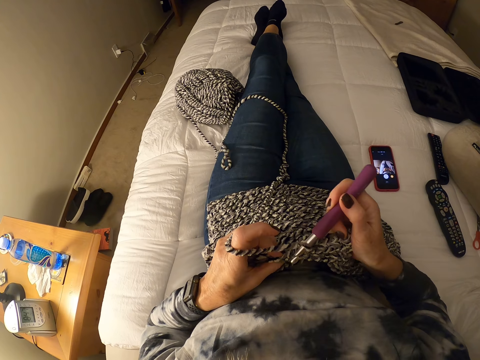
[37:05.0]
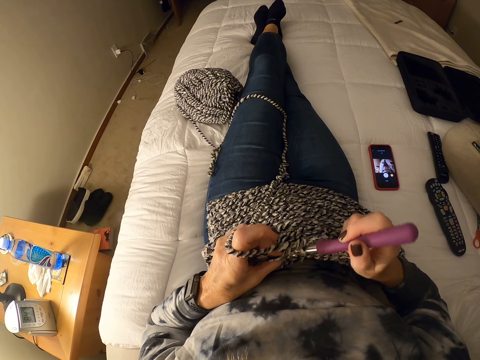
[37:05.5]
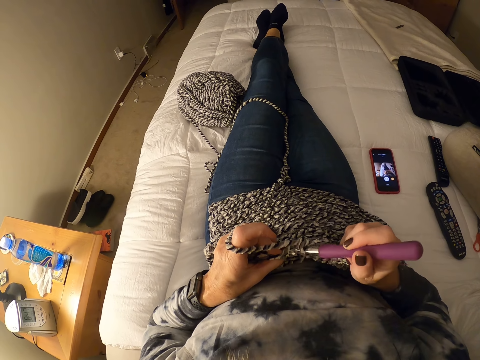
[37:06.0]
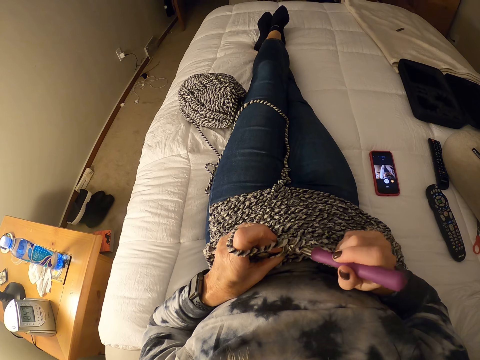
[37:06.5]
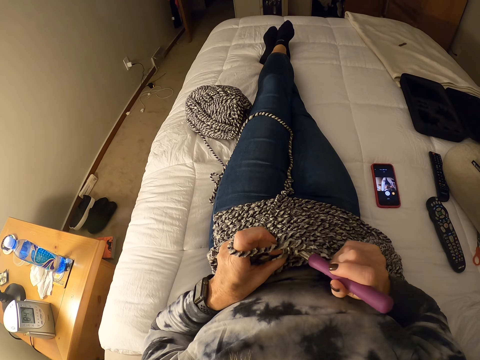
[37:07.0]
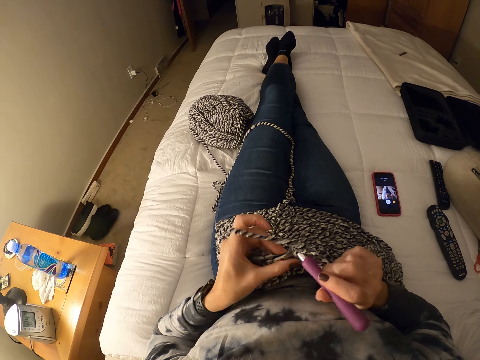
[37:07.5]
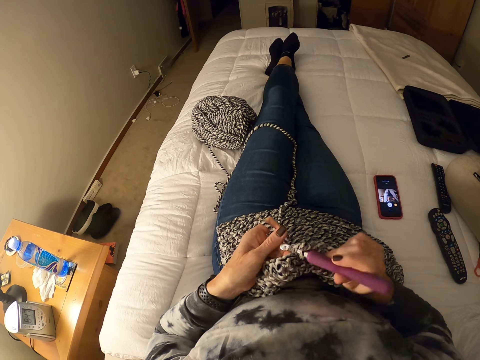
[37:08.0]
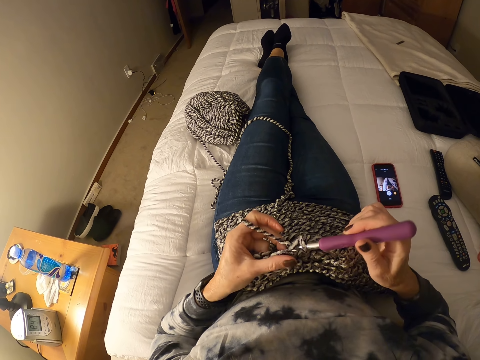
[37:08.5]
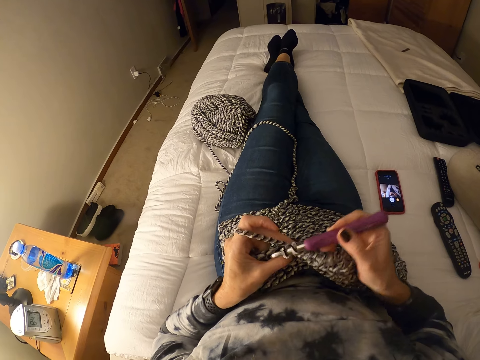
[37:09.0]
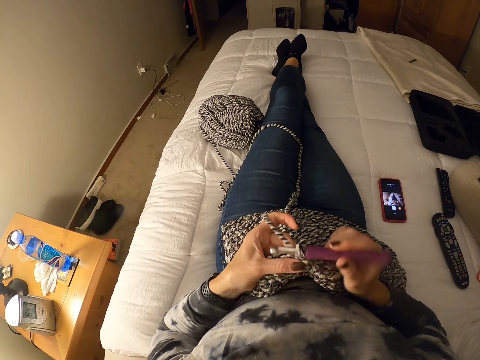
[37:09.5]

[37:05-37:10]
The camera wearer crochets with the yarn.

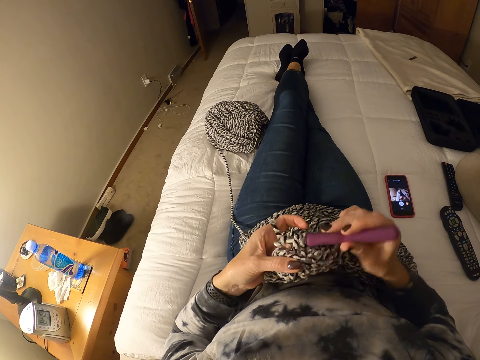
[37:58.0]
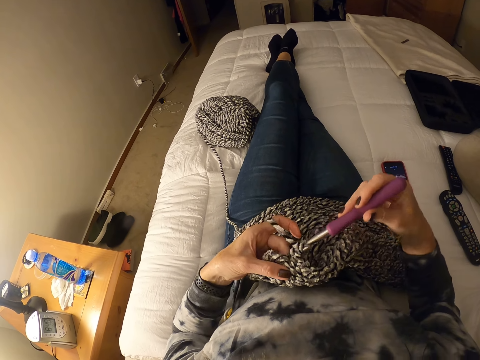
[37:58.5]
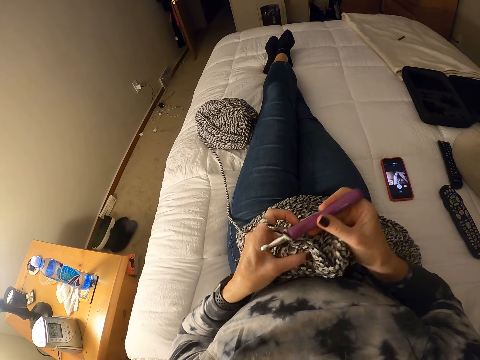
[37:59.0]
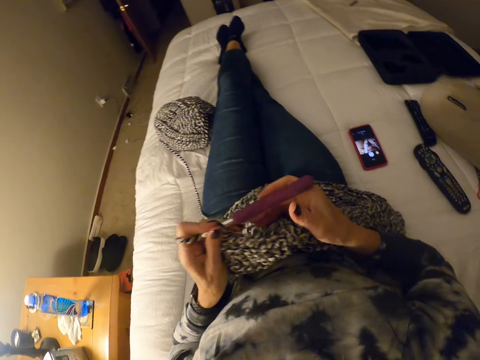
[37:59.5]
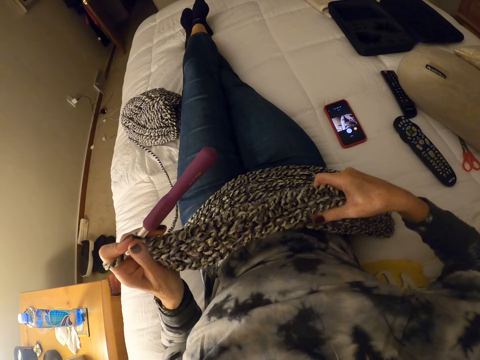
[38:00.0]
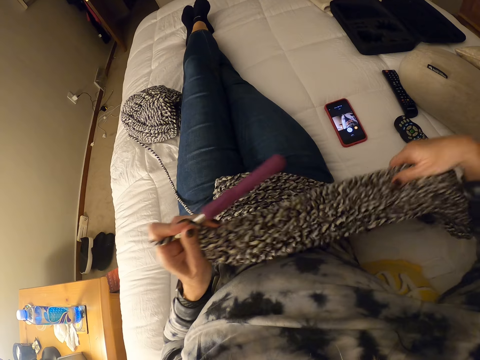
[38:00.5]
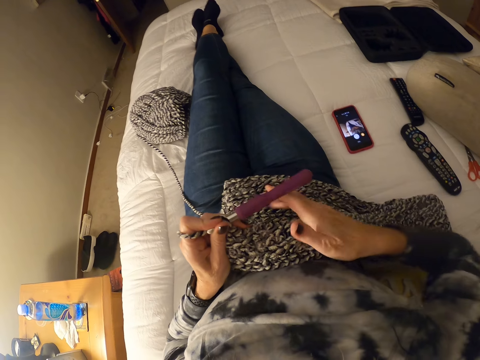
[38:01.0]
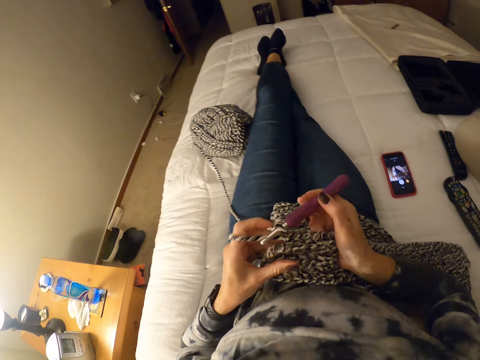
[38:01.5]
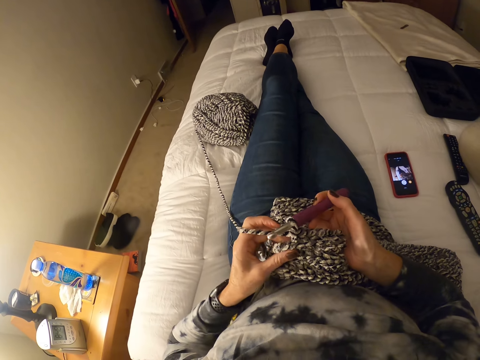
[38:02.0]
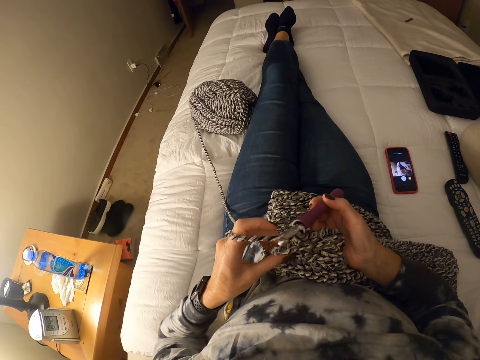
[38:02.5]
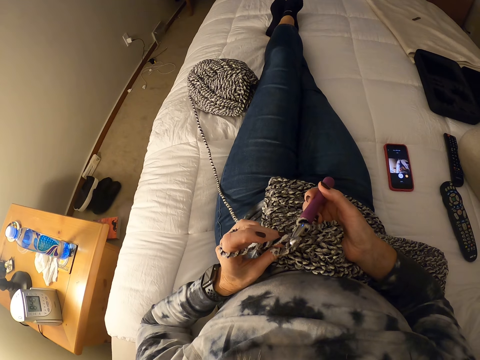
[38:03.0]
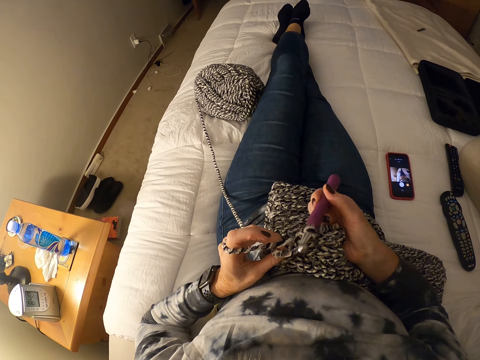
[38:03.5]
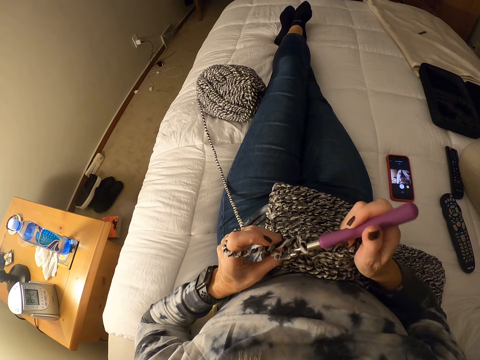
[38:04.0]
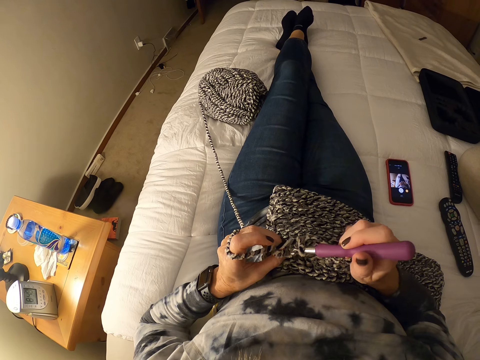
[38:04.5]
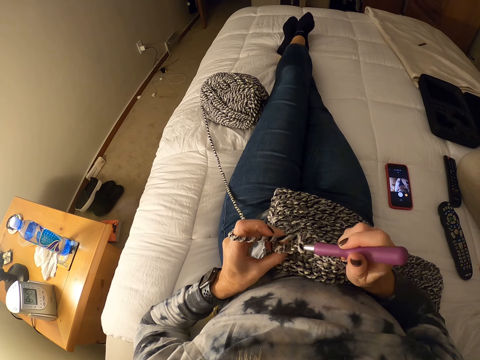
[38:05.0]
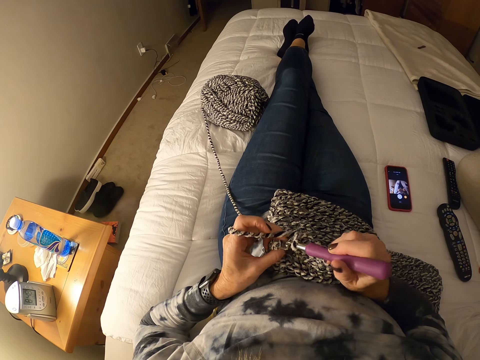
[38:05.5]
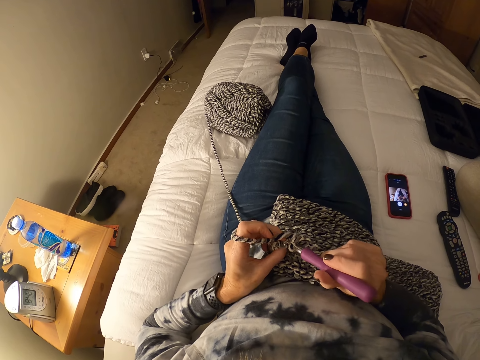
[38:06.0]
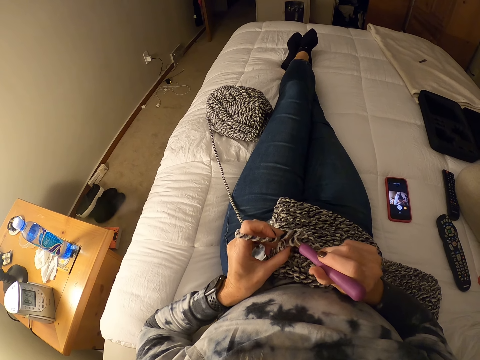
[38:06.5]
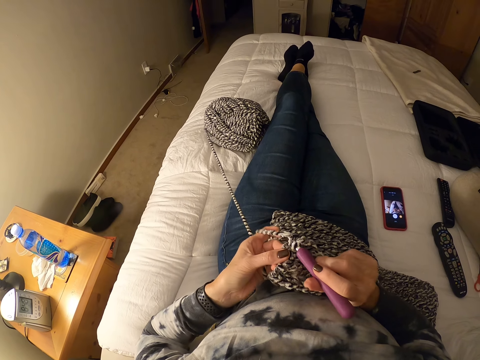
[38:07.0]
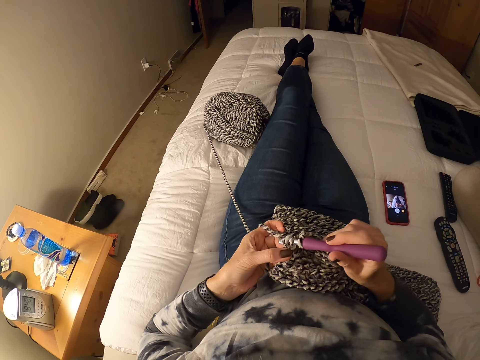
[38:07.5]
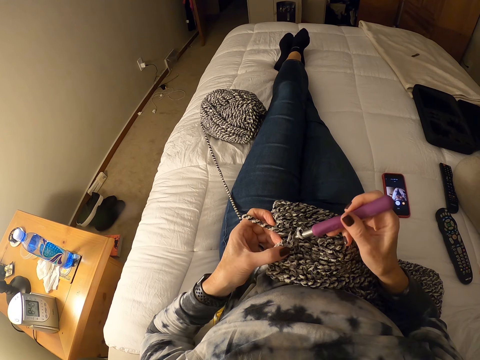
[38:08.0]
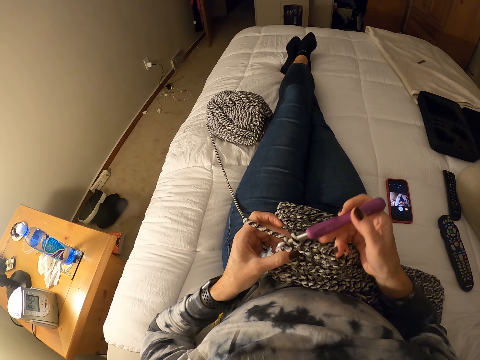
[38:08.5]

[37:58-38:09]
The camera wearer pulls the fabric. They crochet.

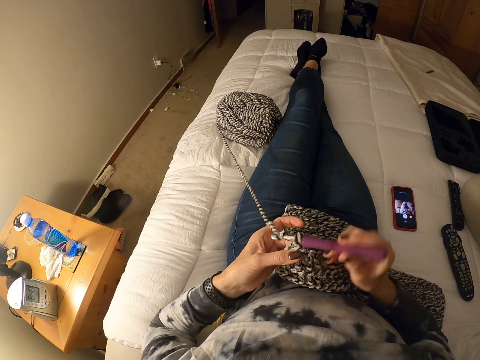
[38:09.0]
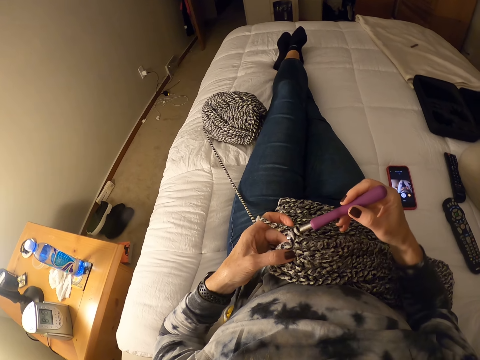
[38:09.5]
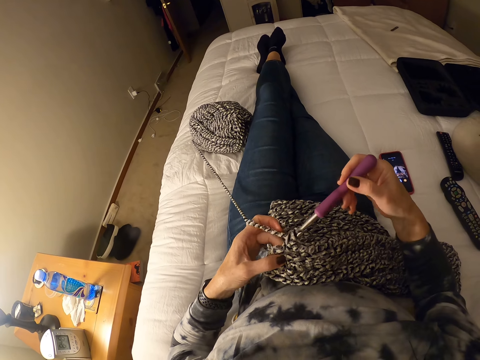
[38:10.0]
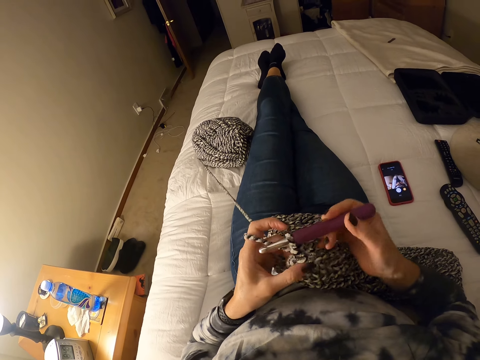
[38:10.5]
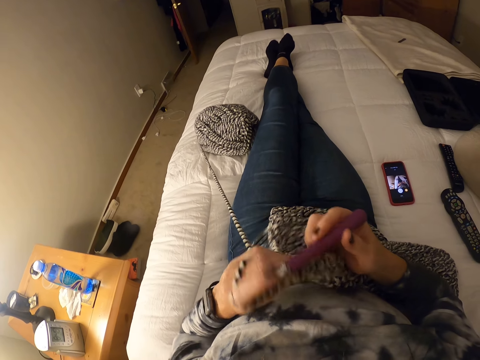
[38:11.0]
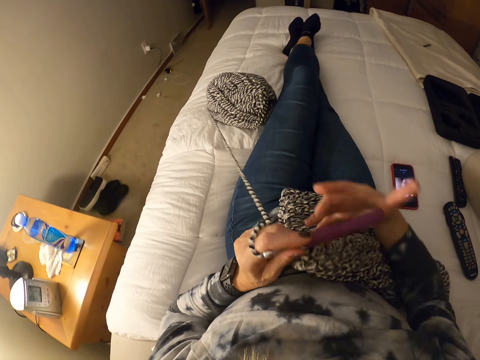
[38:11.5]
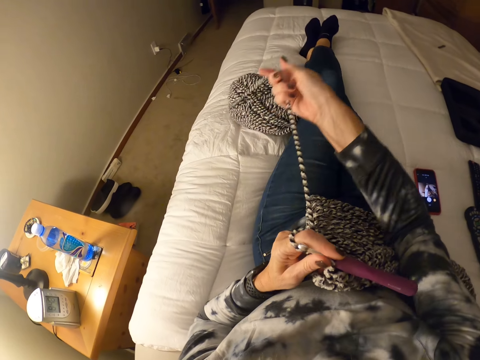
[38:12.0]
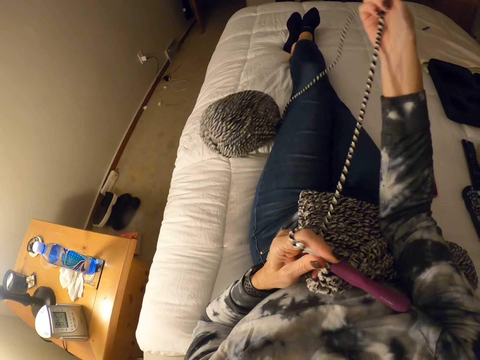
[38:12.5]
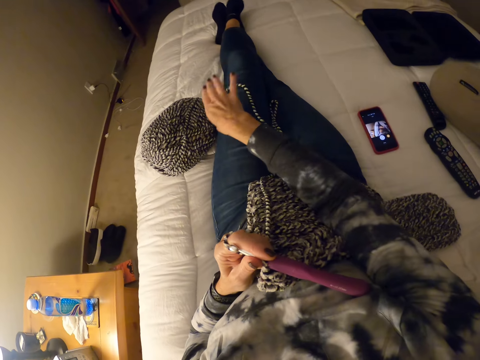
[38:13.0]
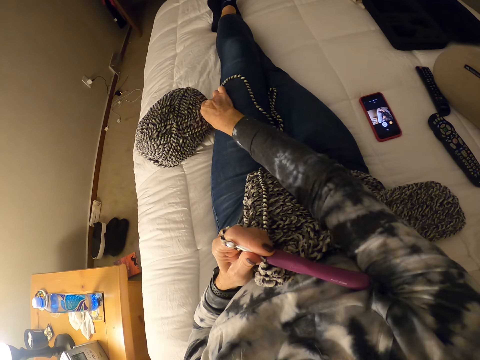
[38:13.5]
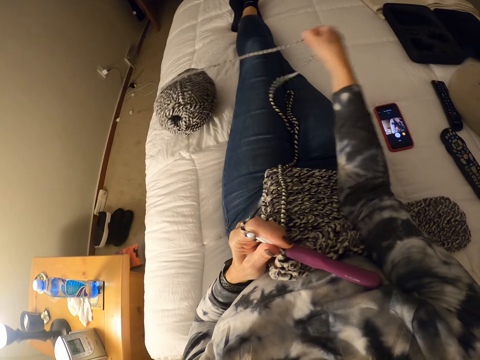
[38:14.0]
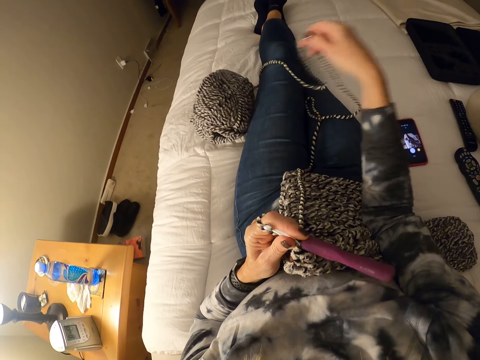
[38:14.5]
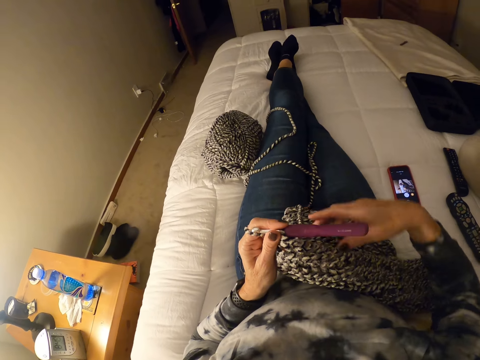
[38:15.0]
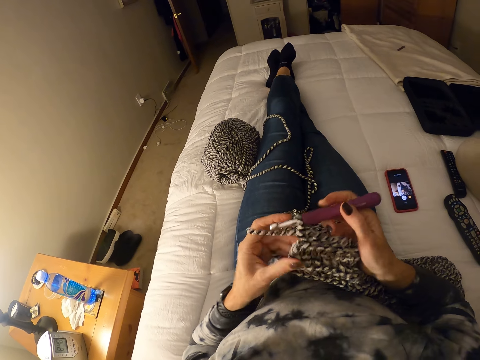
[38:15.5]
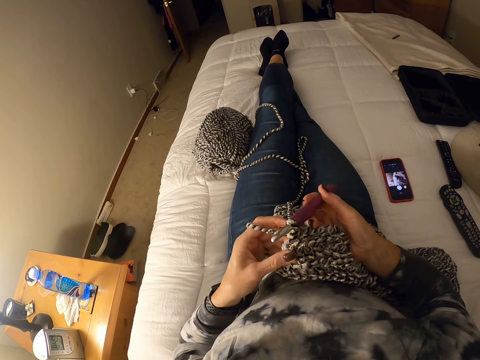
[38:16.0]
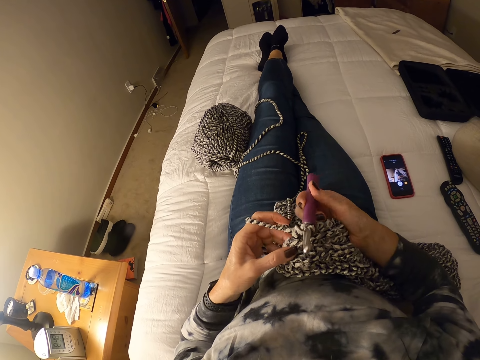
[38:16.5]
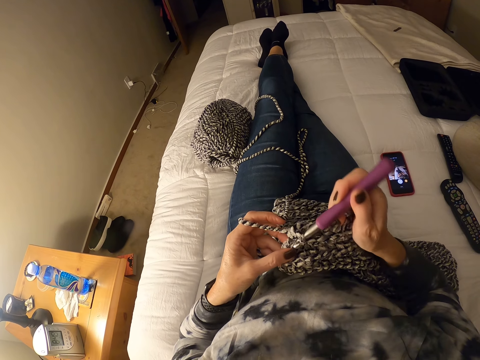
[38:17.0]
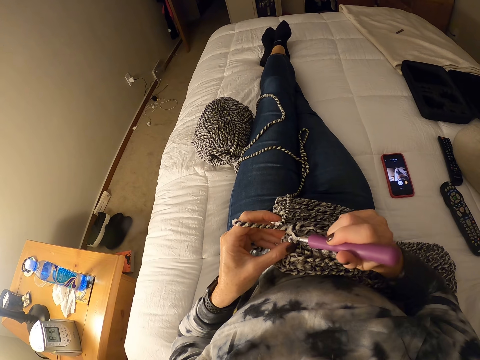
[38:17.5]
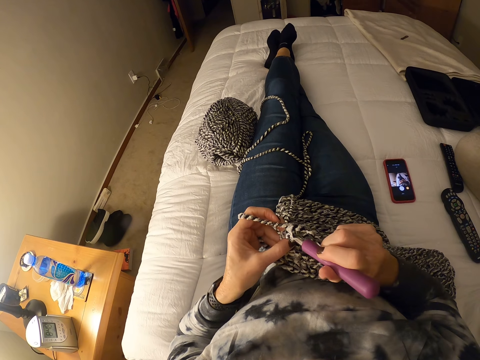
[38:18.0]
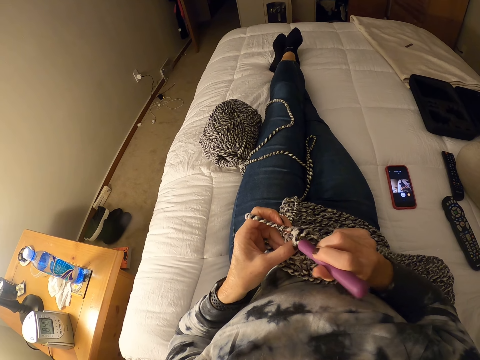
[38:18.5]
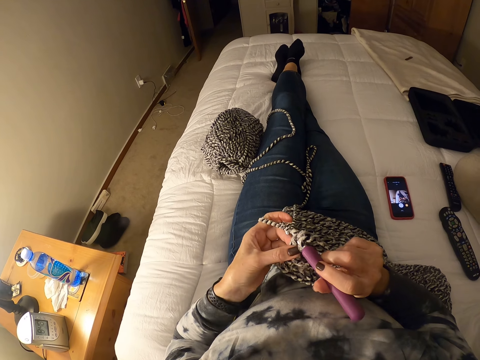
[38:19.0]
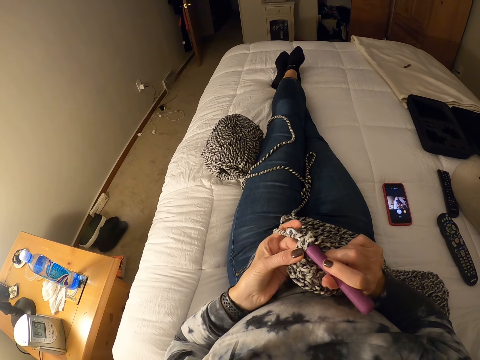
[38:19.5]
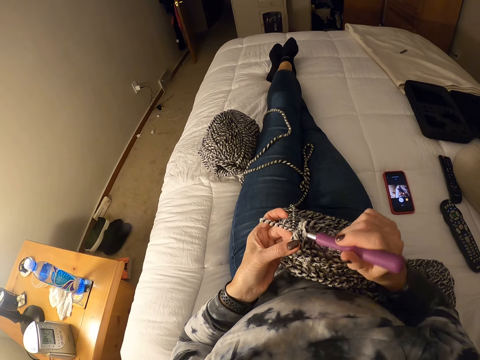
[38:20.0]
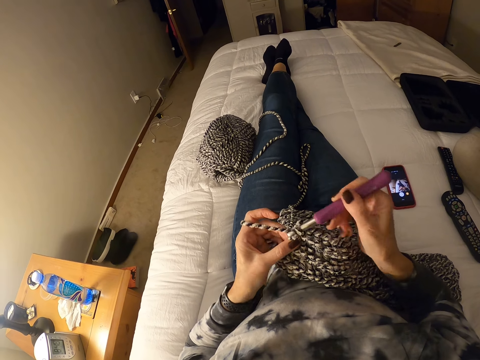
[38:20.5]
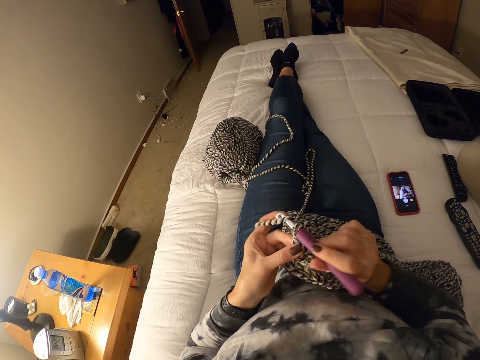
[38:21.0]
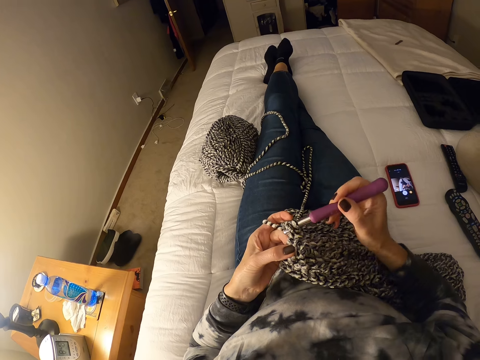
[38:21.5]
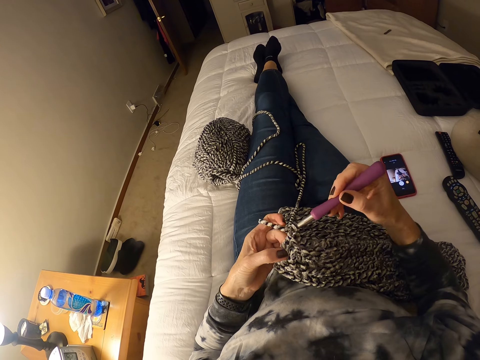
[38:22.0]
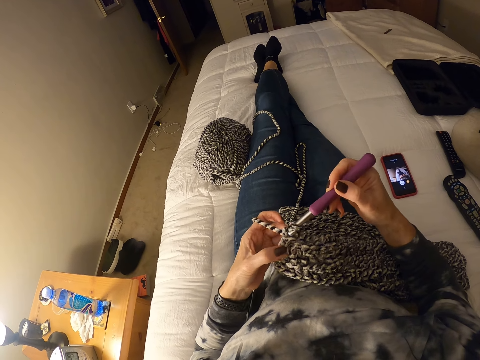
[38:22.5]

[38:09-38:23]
The camera wearer moves the crochet hook to her left hand. She pulls yarn out of the ball of yarn. She holds the crochet hook with her right hand. She crochets with the yarn.
